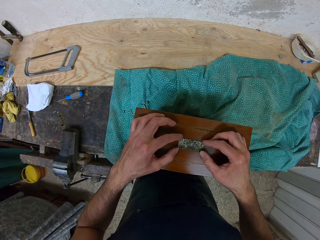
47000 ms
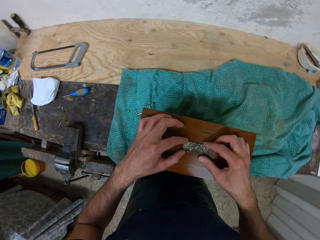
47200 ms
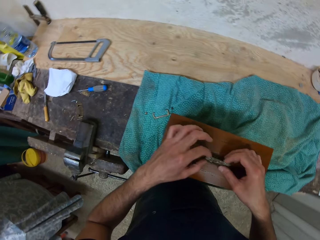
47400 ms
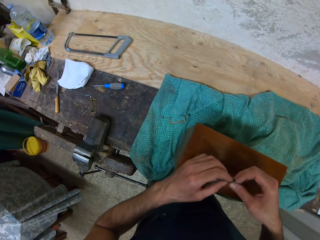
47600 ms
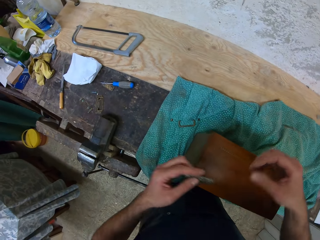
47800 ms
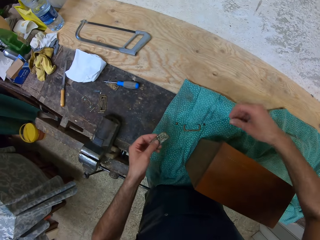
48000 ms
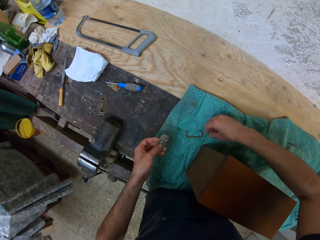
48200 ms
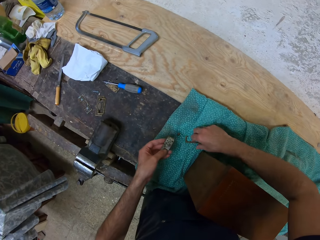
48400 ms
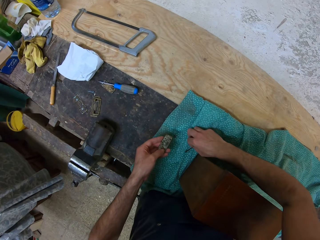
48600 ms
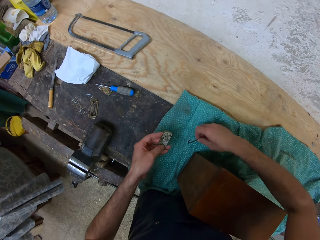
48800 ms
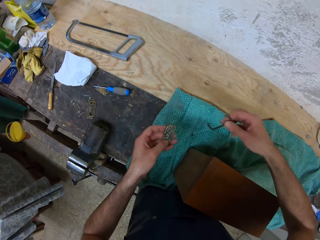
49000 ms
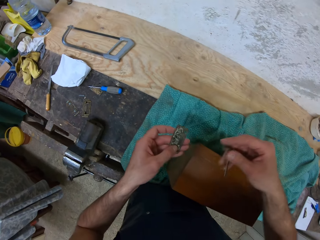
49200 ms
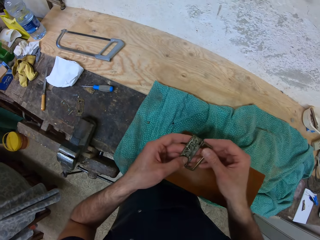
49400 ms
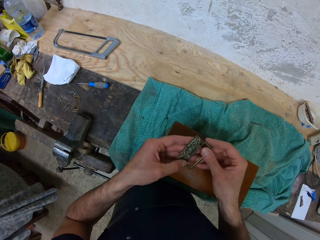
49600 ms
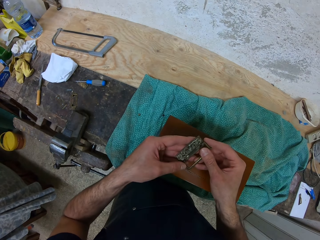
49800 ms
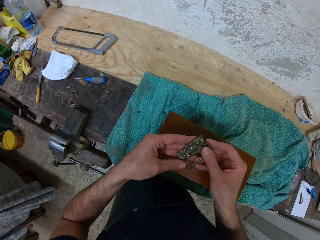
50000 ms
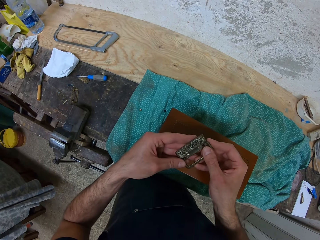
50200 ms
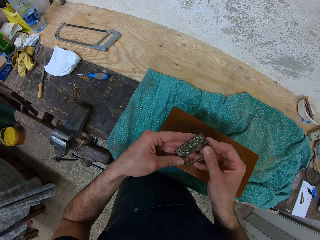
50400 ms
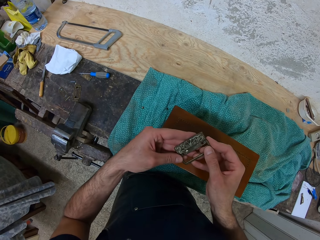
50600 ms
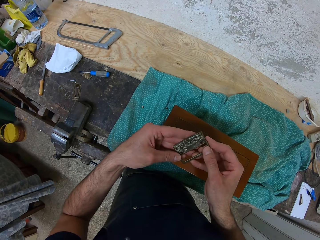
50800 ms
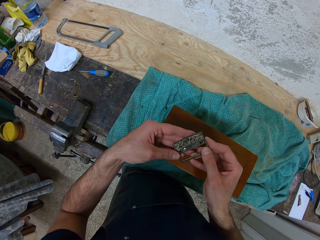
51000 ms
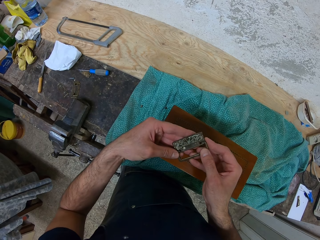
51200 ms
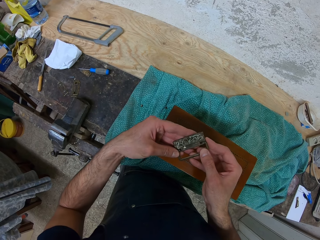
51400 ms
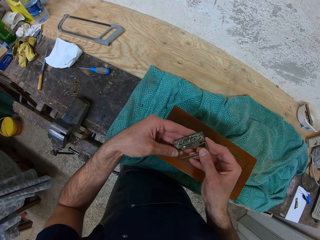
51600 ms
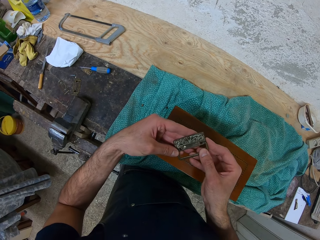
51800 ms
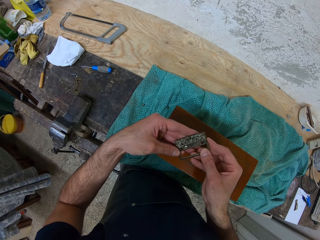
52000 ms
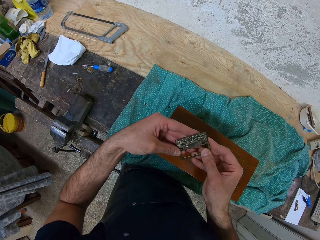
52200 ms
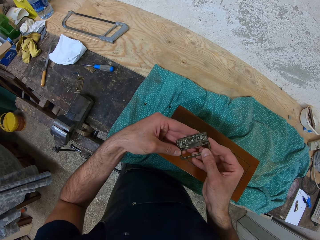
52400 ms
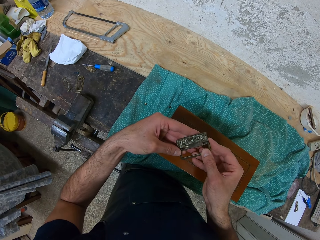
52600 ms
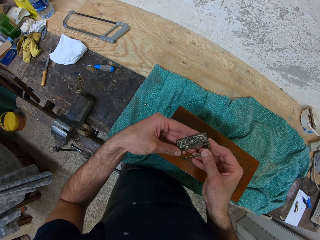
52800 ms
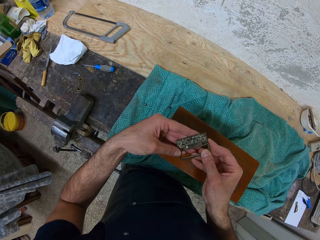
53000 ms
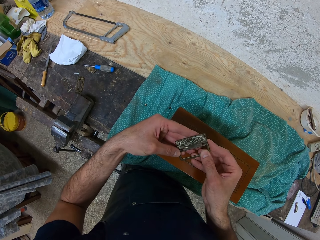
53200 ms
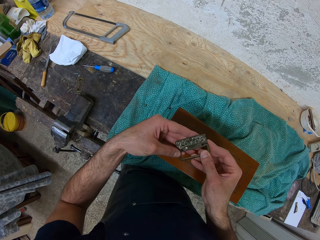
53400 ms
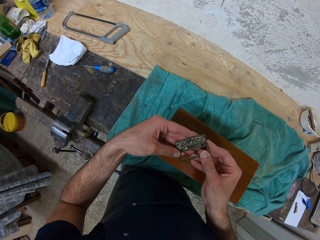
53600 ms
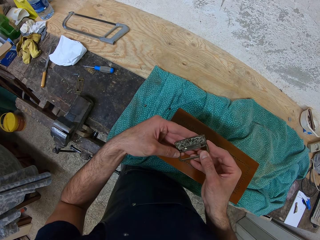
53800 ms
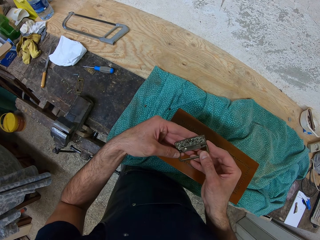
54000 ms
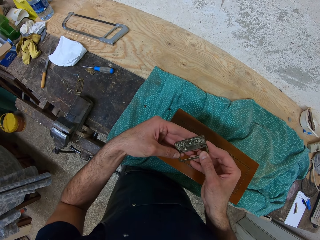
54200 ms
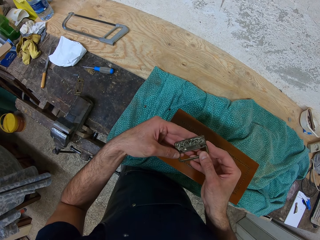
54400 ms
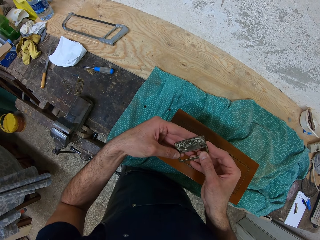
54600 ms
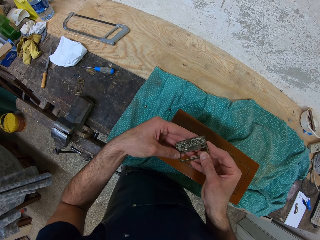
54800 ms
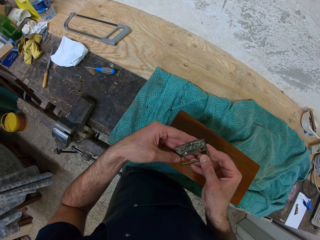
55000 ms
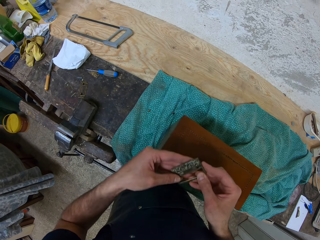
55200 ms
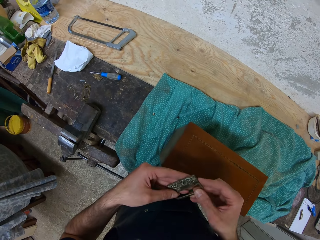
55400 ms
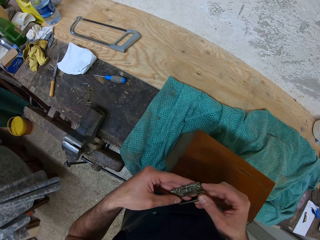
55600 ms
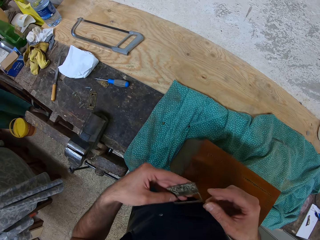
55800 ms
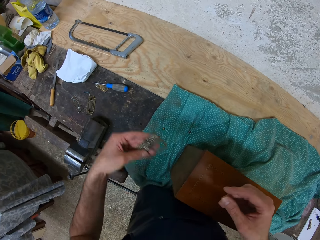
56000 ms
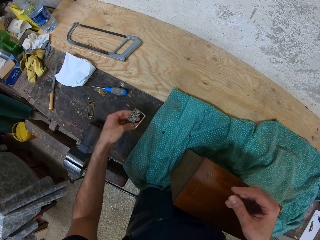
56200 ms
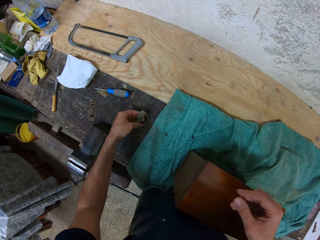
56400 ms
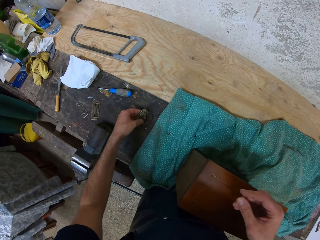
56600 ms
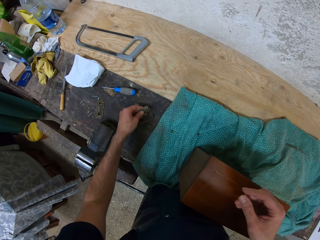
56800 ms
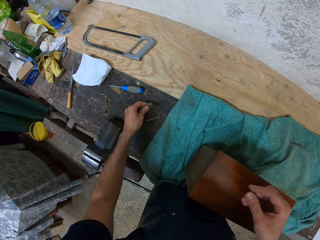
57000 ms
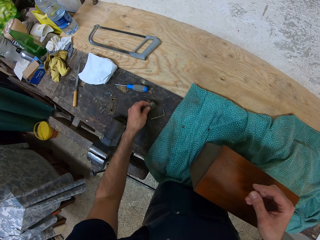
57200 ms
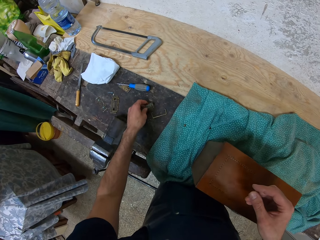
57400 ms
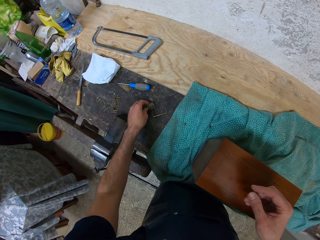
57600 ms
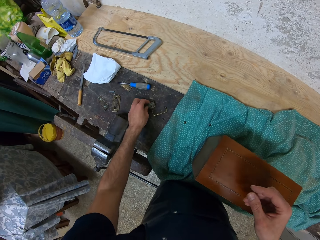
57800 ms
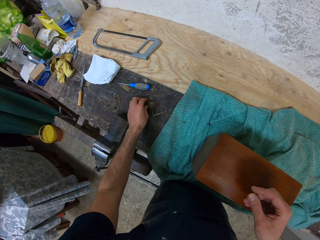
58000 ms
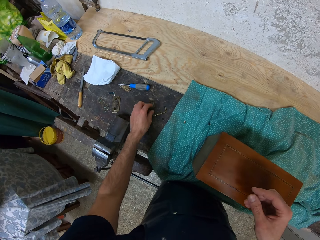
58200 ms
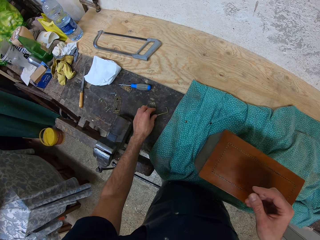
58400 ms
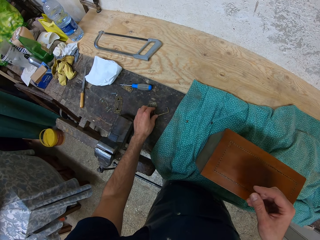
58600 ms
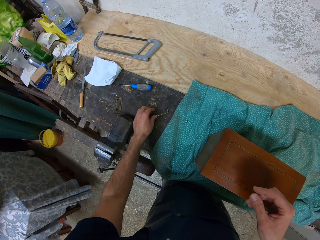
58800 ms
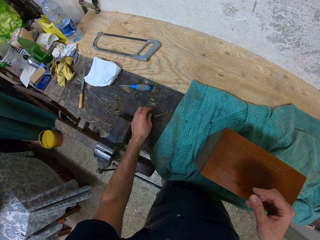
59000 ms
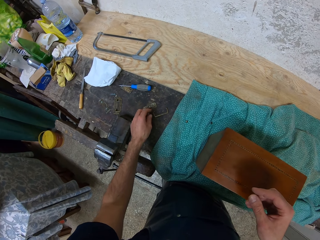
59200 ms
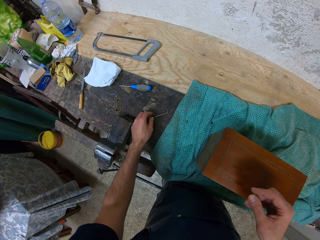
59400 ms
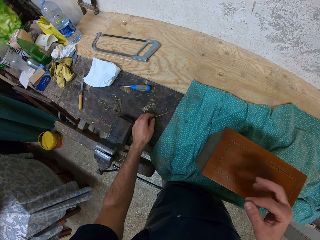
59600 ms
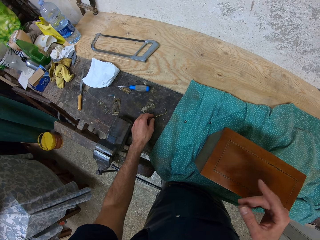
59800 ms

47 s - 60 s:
The camera wearer picks the object off the box with both hands. He picks an object, the handle, from the table with his right hand. He compares both objects. He joins parts of the hinges. He drops both objects with his left hand.

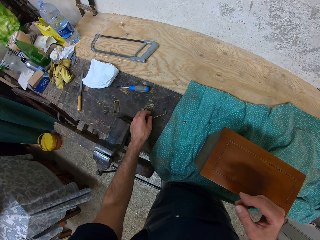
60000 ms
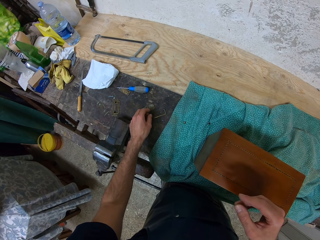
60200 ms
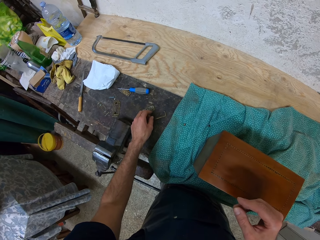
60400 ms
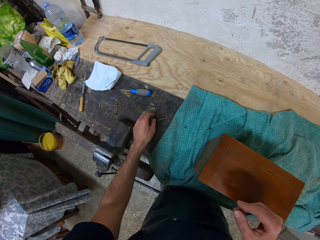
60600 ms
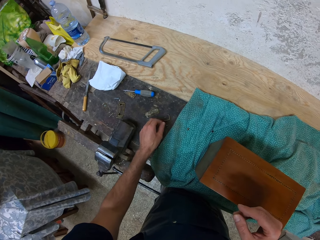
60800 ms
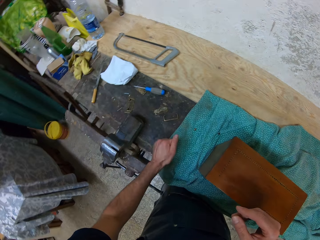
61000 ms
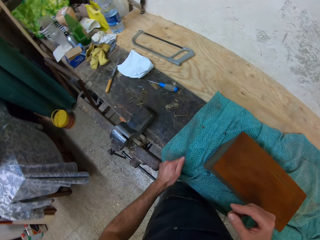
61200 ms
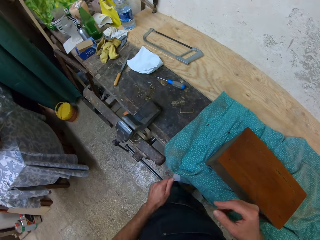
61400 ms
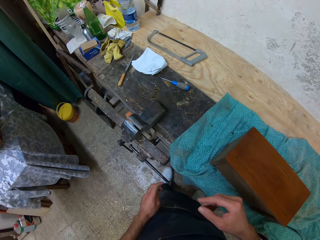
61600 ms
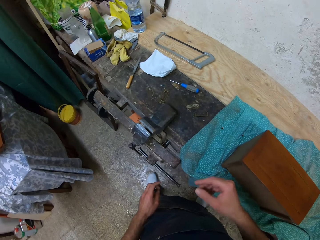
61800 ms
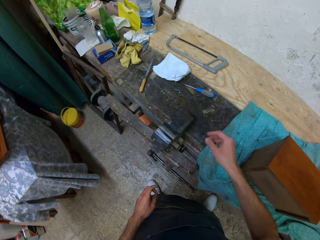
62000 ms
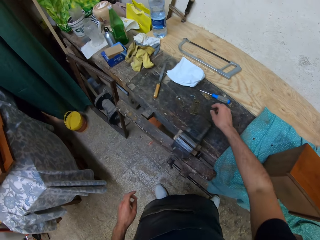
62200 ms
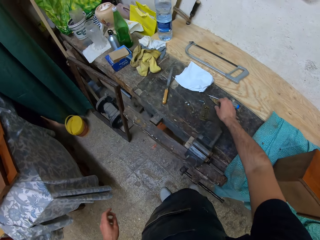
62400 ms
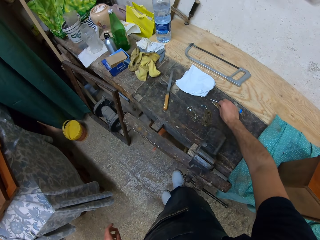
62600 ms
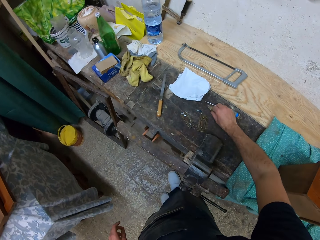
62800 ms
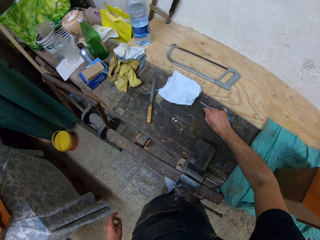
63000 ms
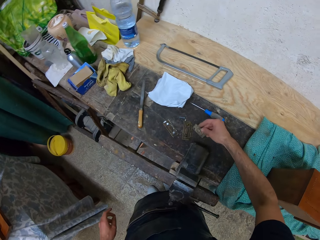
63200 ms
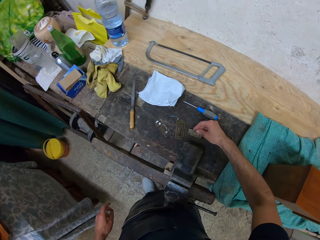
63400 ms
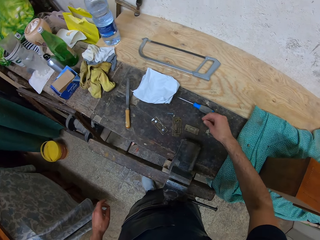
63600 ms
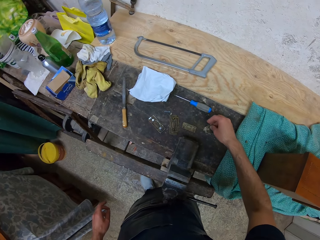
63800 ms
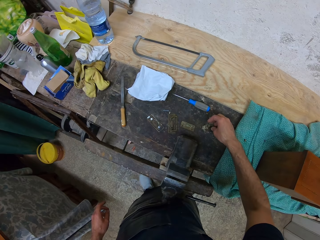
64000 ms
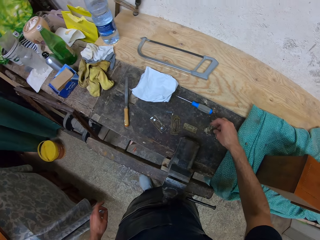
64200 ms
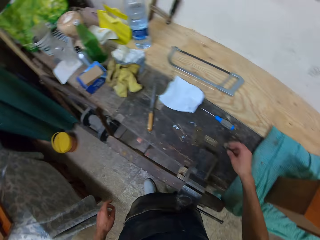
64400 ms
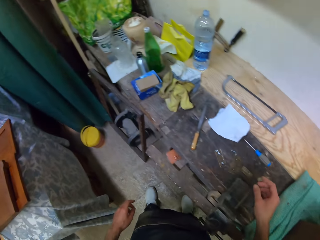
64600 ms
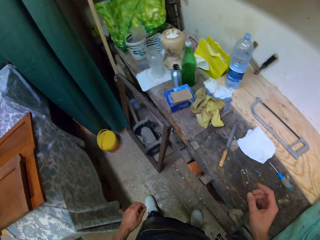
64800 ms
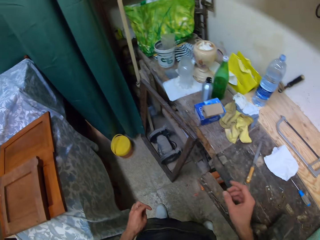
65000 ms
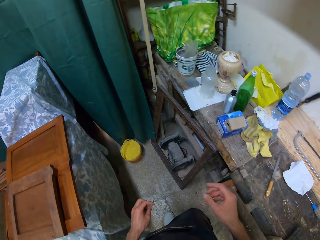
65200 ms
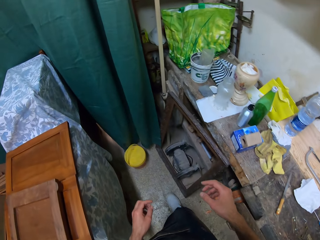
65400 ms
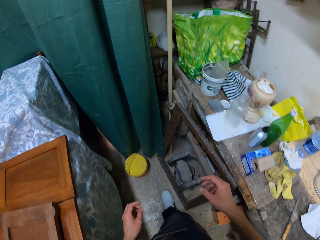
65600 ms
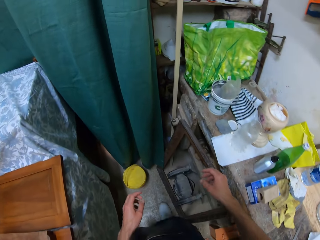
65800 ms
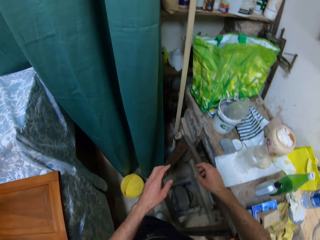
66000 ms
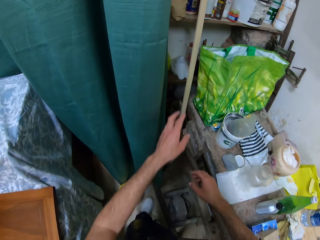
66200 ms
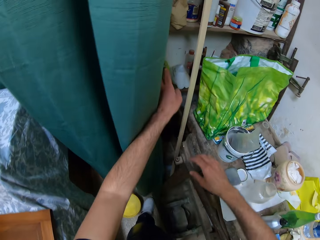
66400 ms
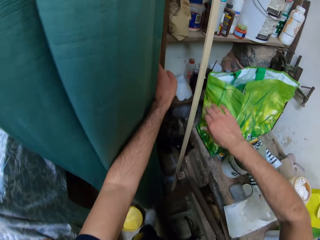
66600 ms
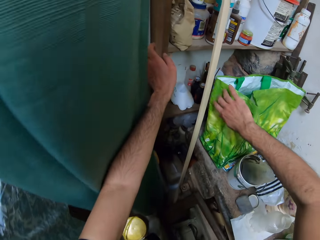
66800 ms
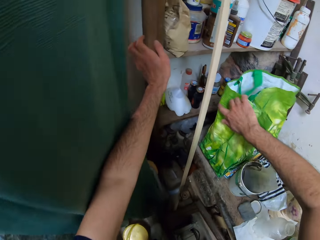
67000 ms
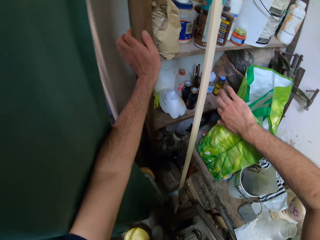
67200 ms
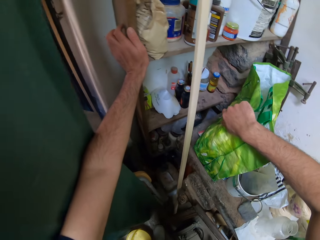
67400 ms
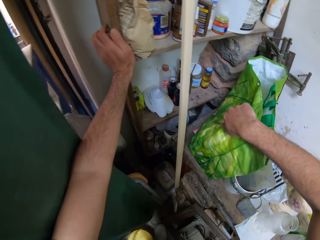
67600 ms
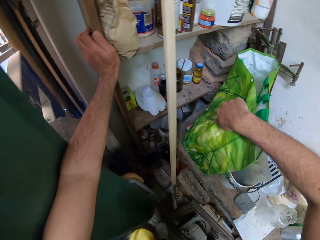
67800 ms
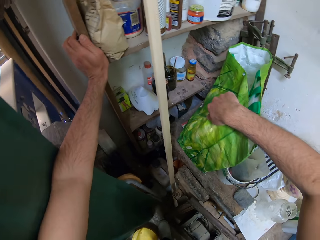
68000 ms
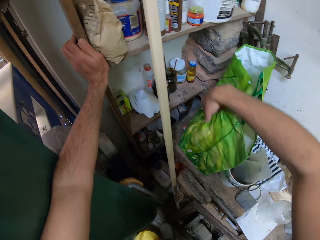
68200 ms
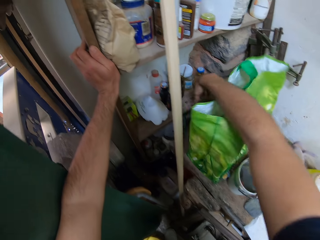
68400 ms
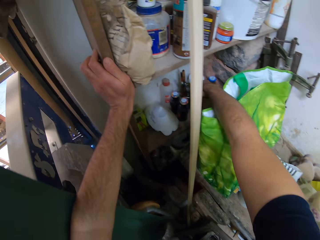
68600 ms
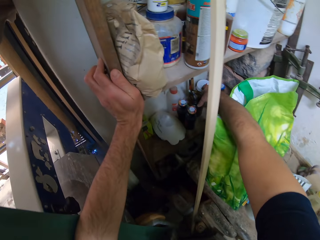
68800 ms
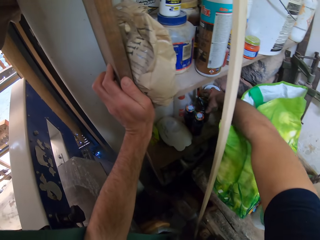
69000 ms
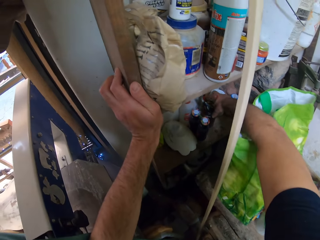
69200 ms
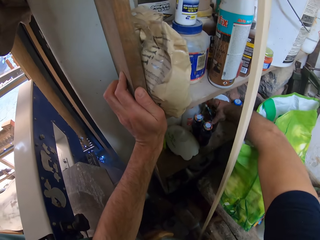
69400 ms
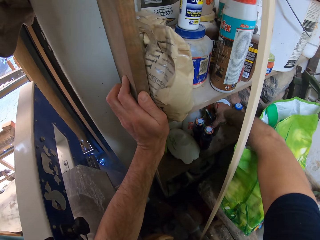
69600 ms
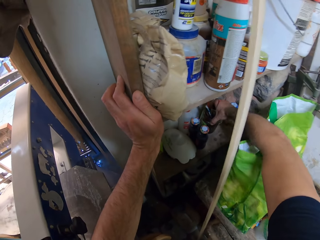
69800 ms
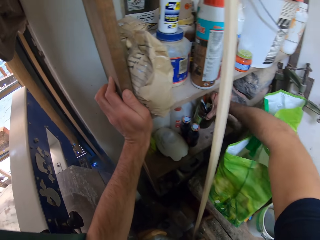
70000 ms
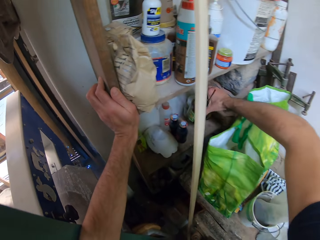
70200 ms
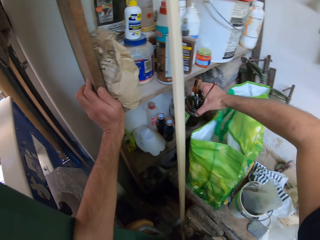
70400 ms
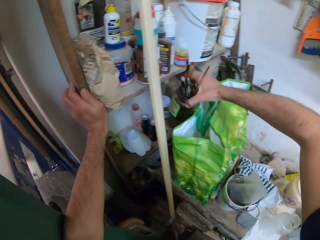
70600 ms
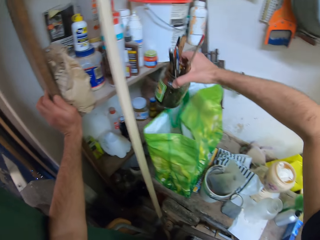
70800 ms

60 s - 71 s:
The camera wearer touches an object on the table with his right hand. He walks towards another part of the workshop. He touches a green bag with his right hand. He places his left hand on a piece of wood on the wall. He picks up a jar of brushes with his right hand.
